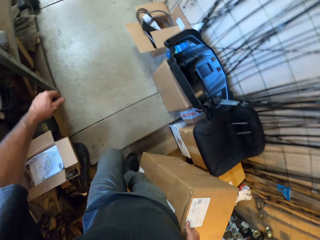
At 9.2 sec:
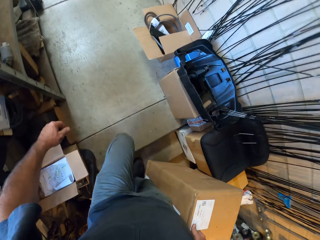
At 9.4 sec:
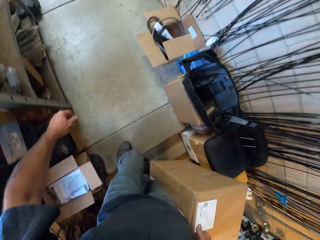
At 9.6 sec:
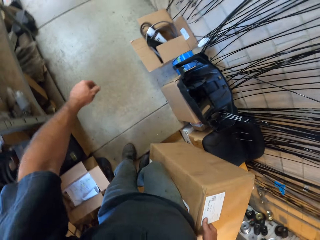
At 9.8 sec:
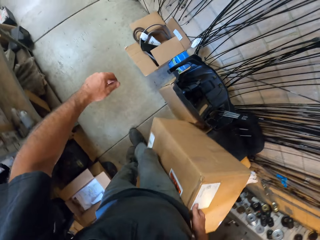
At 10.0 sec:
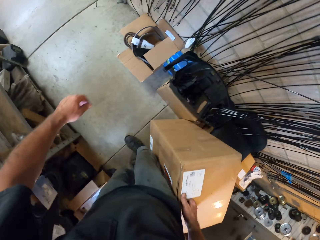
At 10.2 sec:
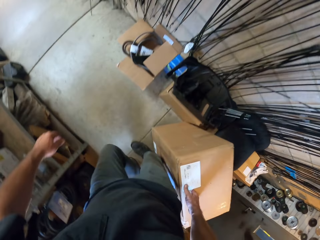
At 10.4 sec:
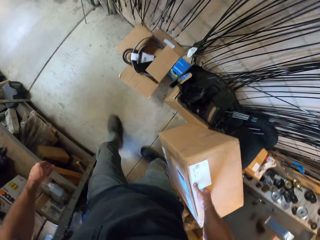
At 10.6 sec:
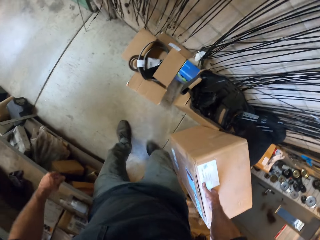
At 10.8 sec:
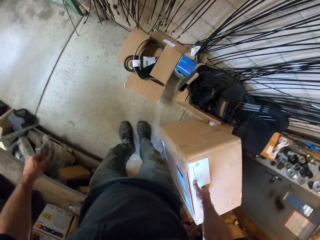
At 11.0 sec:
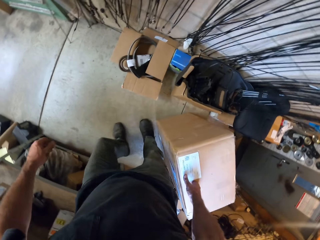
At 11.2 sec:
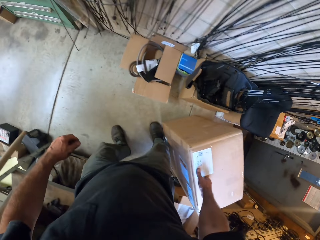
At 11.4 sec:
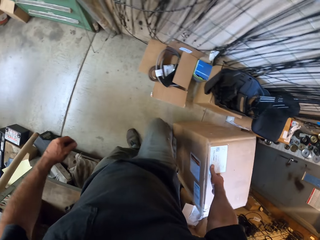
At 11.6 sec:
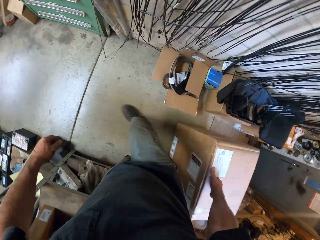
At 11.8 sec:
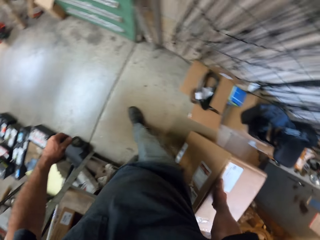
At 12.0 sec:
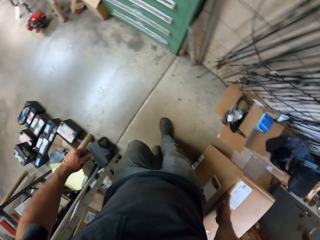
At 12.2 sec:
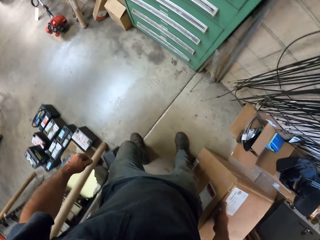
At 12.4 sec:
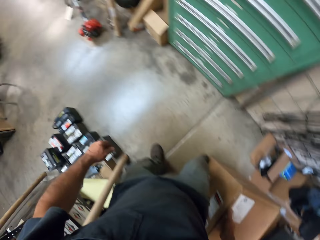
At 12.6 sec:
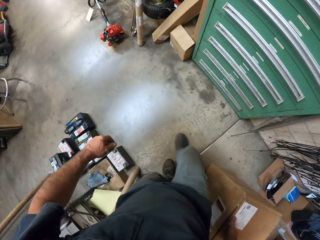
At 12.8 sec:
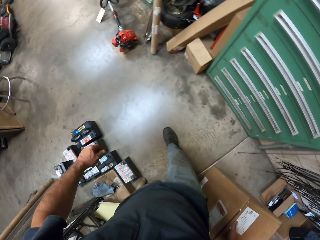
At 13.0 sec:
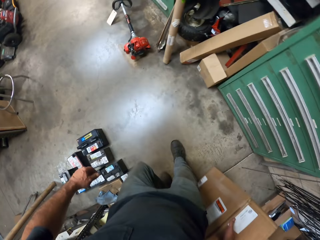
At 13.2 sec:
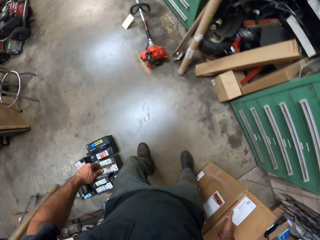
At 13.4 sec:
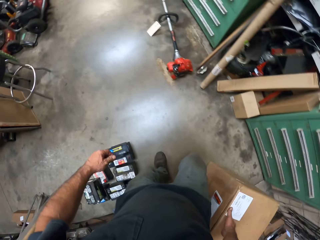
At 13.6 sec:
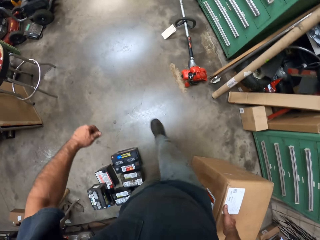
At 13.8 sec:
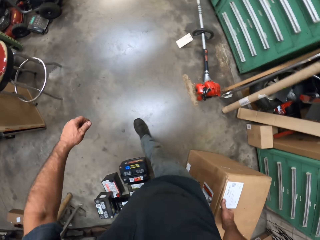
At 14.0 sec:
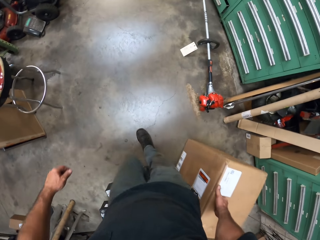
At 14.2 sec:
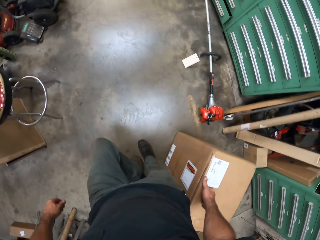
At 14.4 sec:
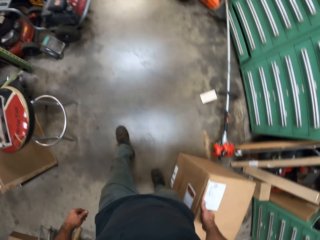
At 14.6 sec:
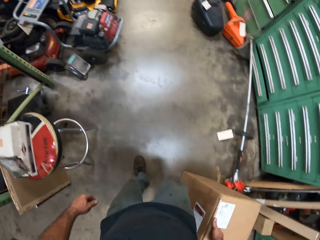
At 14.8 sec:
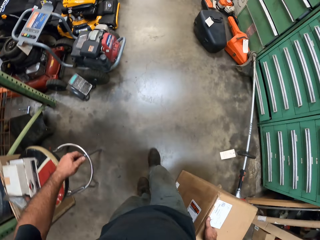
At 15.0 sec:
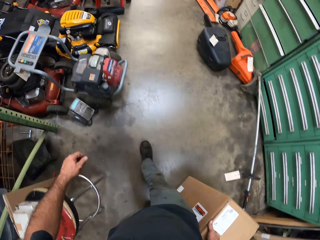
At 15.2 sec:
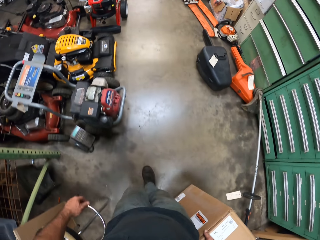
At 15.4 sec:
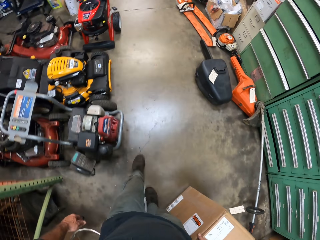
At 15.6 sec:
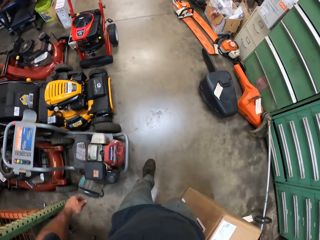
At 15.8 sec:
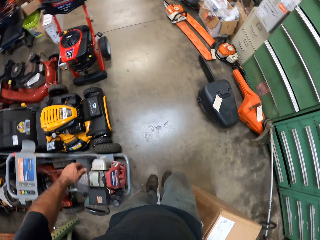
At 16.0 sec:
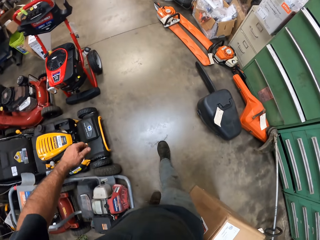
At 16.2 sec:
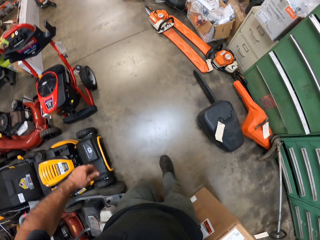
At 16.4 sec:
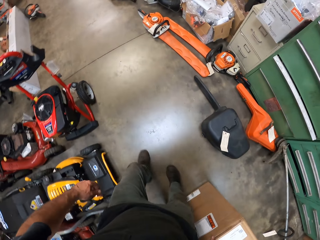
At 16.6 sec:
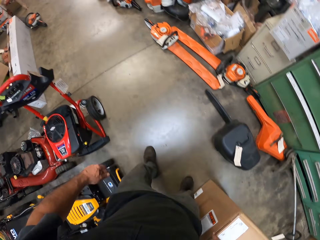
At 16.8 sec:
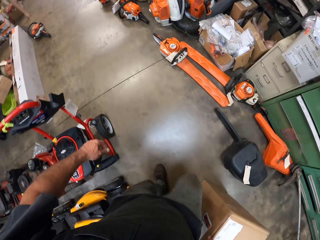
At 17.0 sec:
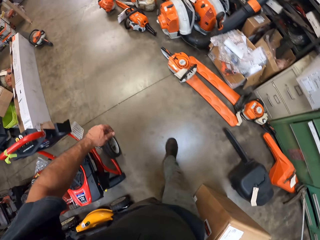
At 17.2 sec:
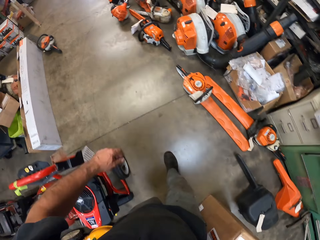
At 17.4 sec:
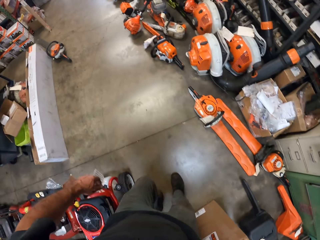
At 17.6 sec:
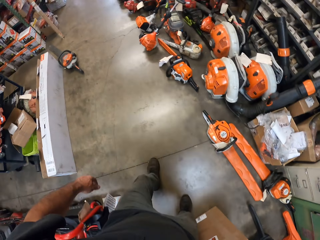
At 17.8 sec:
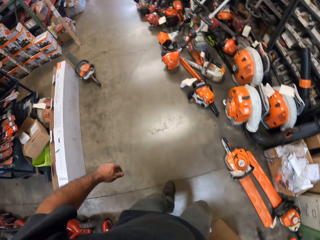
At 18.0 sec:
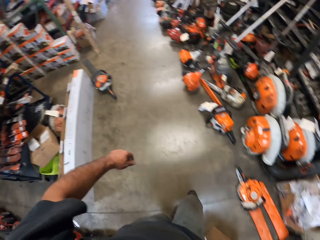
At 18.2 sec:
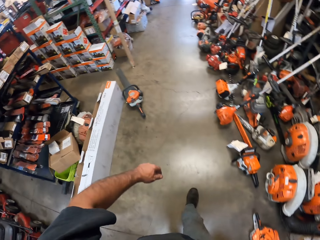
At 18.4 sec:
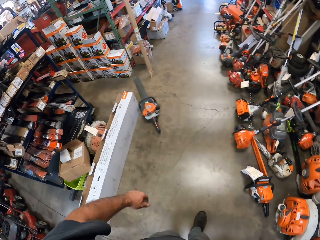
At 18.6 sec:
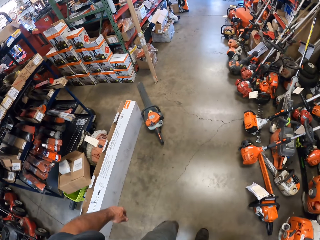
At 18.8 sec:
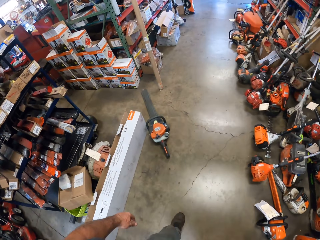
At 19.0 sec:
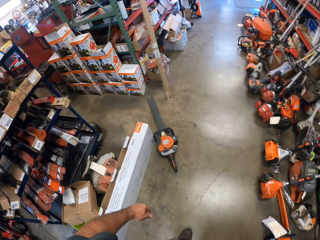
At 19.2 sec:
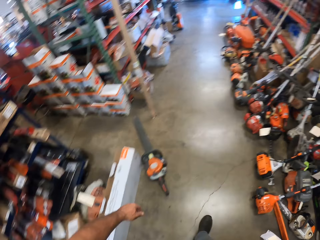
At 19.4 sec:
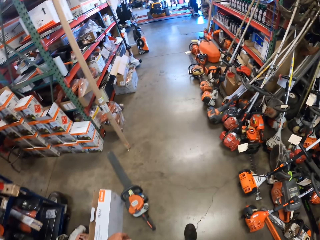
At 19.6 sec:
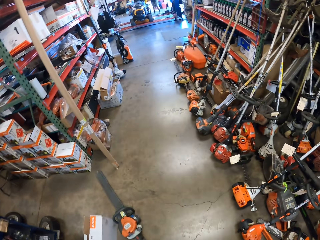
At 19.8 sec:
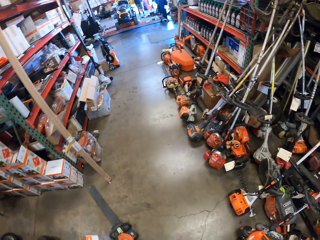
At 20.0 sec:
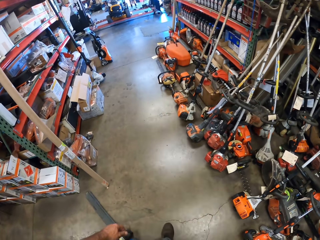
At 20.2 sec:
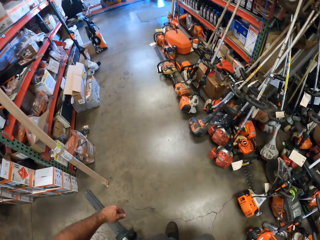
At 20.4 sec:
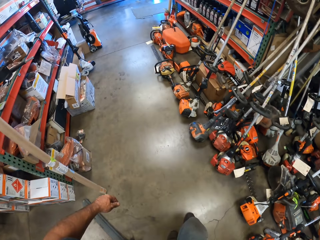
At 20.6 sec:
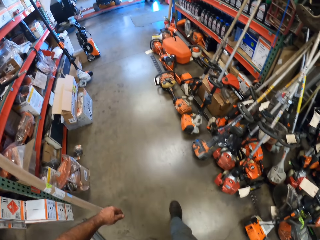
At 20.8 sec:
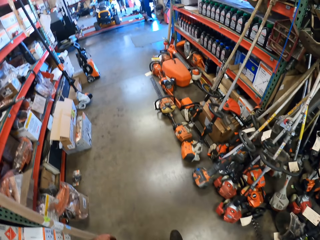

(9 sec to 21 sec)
The camera wearer drops a box. They pull the box. They walk in the store.

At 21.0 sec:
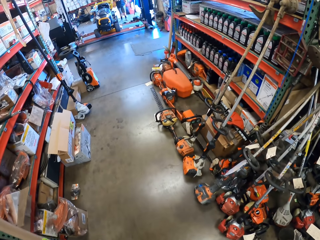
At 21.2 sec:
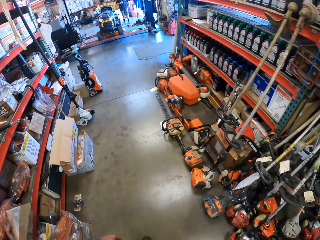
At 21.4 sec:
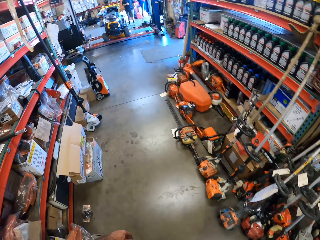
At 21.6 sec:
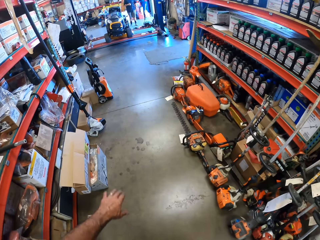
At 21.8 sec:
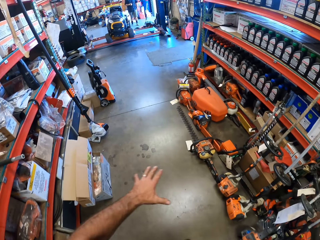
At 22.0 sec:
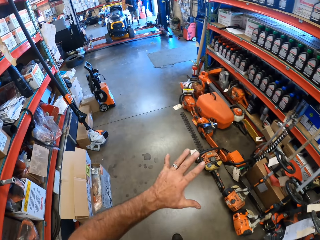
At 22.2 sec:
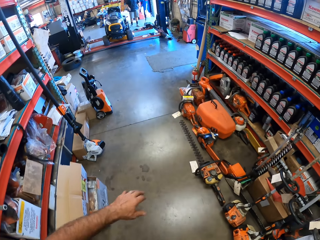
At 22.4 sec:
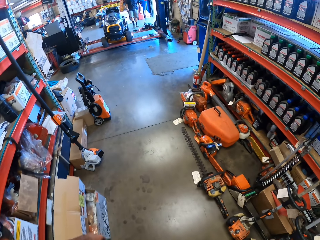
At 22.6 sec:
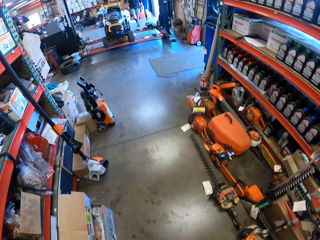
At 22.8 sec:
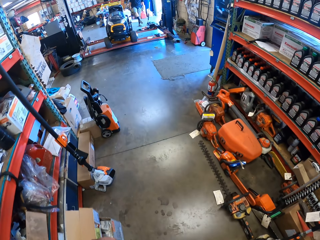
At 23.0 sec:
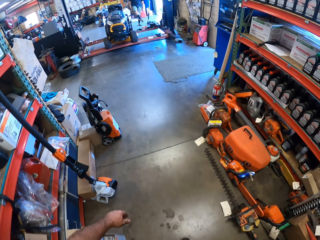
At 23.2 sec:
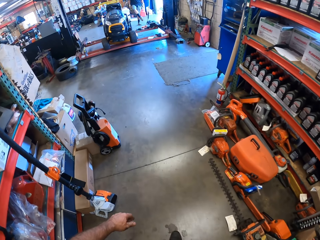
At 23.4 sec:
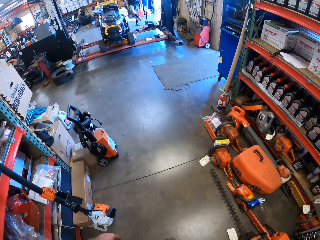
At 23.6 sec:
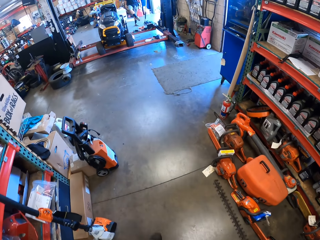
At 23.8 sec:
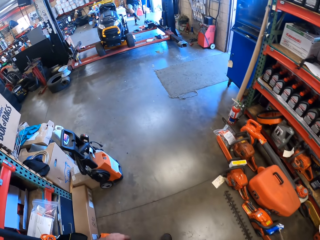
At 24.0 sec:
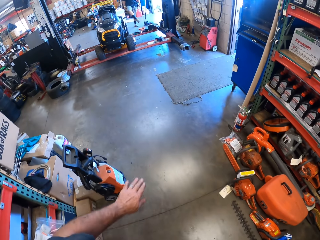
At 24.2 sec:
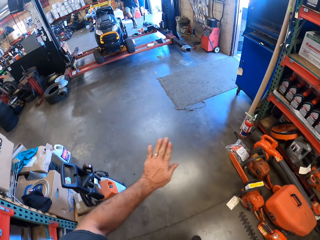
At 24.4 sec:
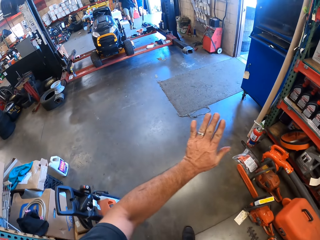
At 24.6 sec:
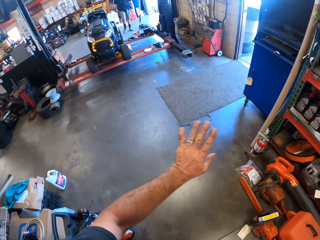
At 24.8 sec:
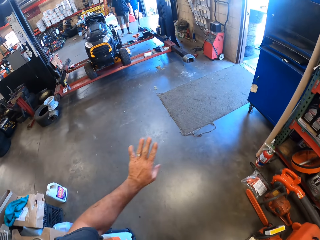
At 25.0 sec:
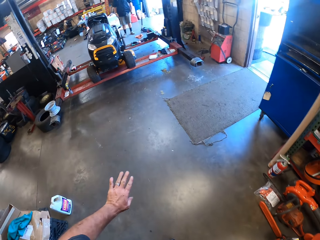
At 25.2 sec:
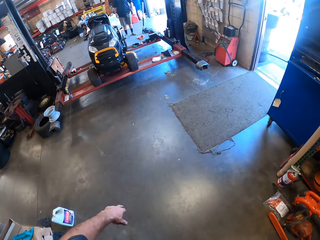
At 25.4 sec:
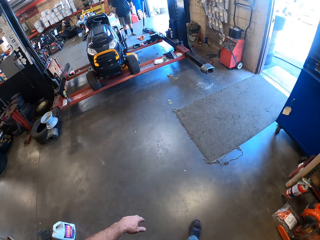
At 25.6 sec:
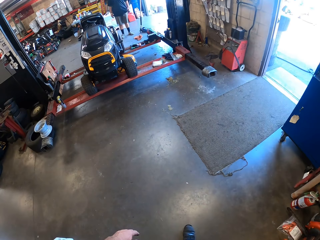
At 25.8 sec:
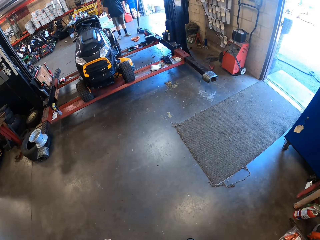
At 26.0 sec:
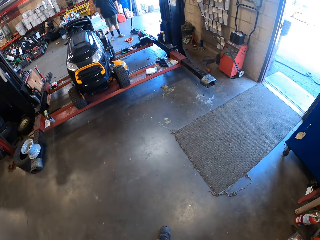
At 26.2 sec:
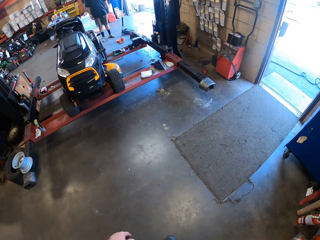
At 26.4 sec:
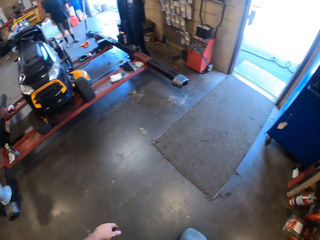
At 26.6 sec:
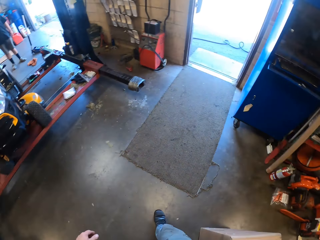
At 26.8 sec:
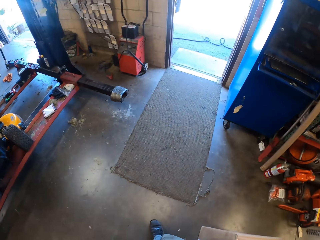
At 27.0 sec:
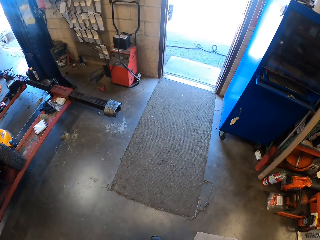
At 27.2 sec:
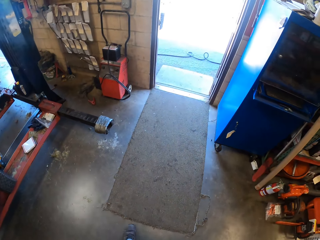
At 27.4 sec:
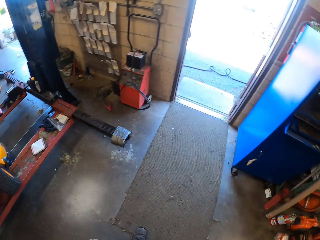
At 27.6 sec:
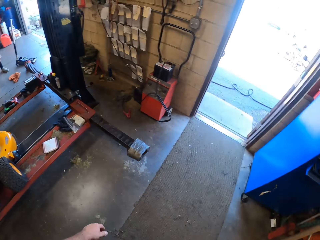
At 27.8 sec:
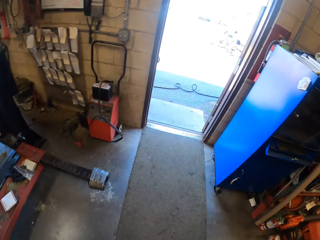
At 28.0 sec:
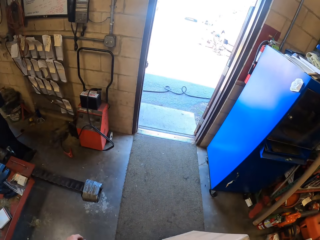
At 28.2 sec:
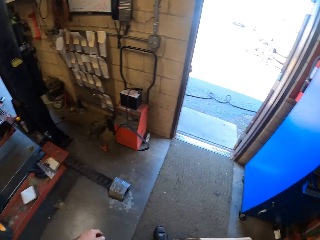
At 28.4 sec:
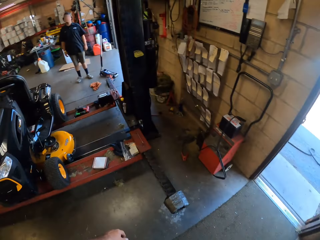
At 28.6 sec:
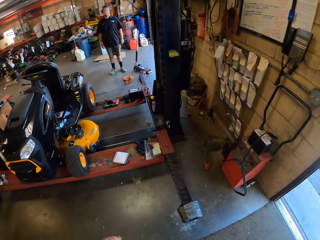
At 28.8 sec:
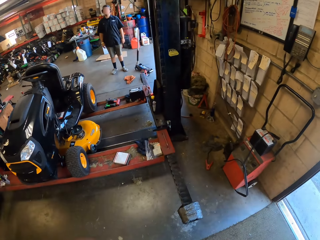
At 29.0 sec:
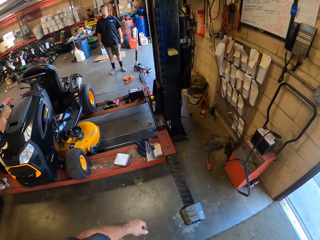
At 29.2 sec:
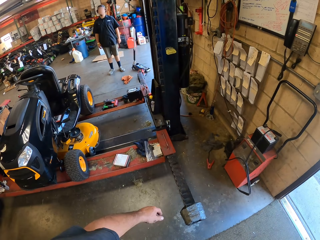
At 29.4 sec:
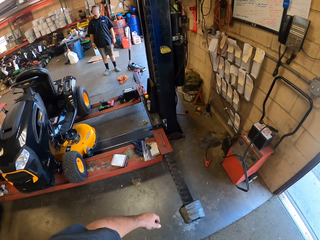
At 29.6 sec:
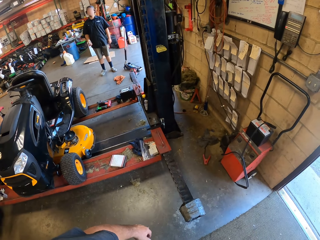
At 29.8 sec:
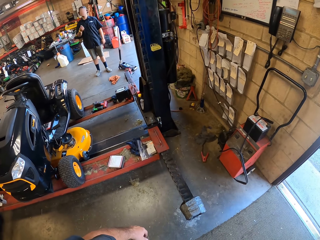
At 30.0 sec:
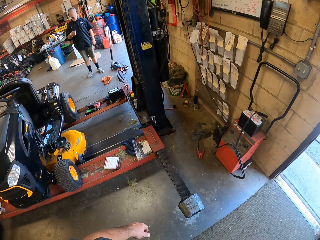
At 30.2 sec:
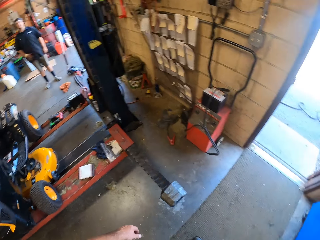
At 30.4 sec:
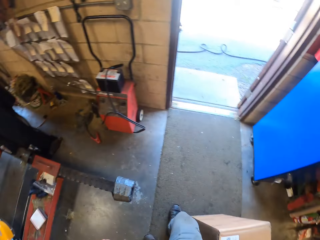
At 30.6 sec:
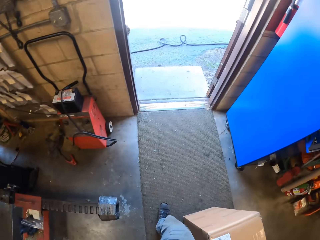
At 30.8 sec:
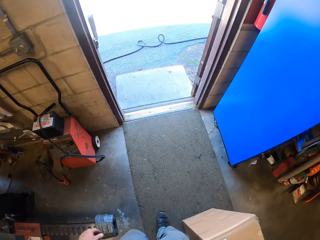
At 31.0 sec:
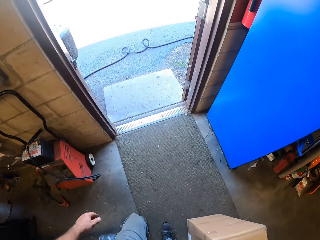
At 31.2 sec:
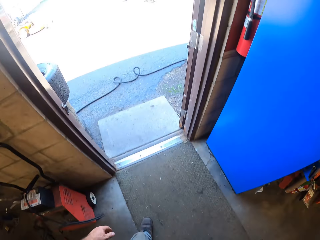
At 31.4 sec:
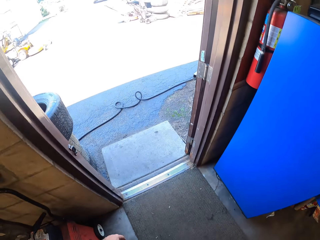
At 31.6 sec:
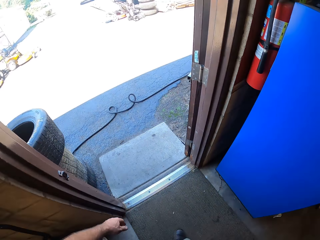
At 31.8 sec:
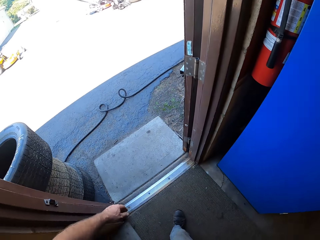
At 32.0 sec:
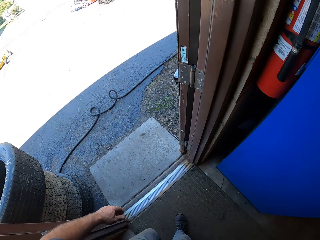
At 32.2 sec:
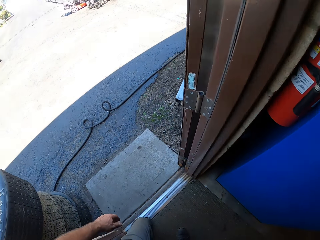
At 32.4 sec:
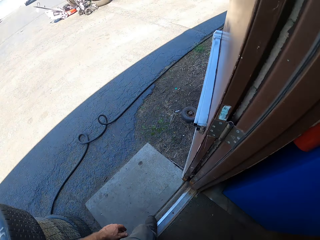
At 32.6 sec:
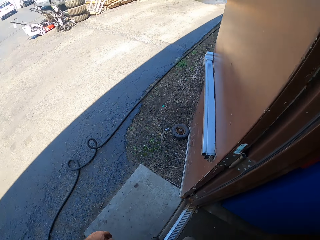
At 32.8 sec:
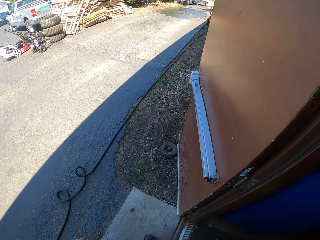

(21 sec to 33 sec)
The camera wearer lifts the hand. They look around the store.
